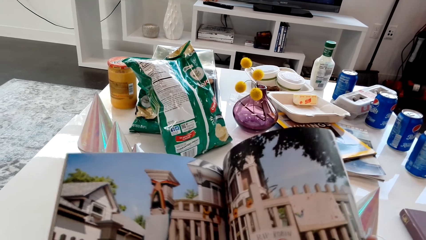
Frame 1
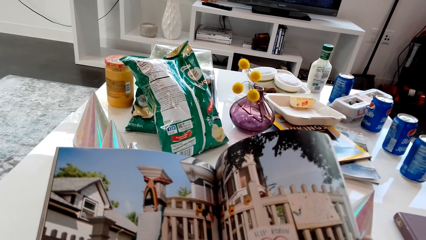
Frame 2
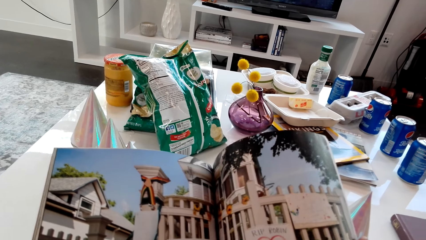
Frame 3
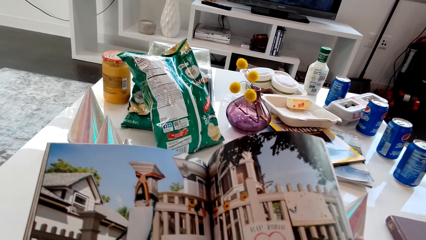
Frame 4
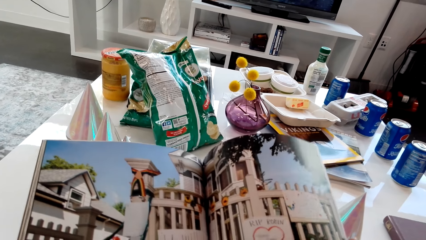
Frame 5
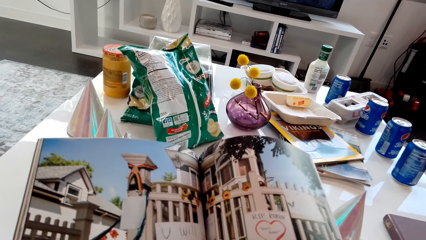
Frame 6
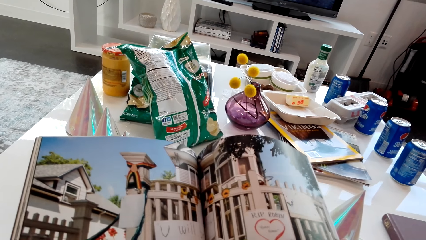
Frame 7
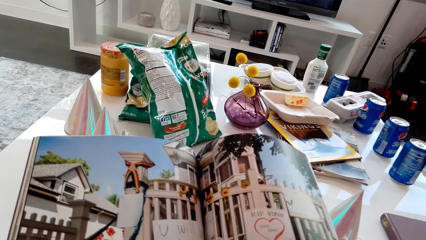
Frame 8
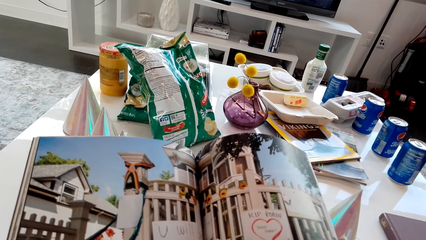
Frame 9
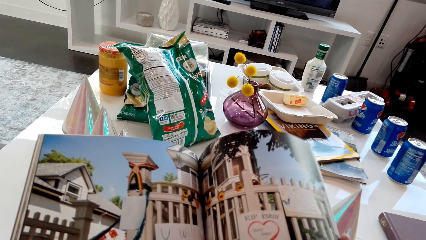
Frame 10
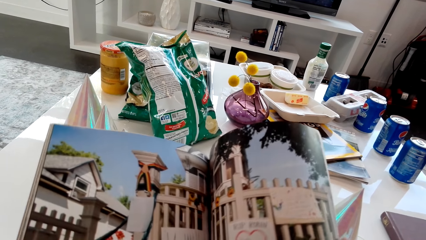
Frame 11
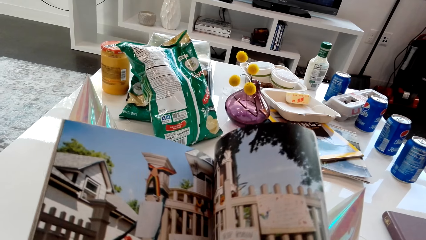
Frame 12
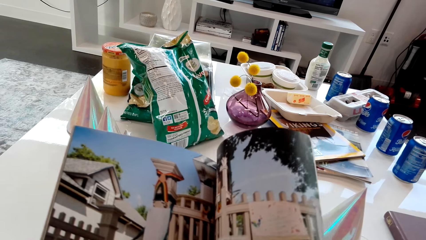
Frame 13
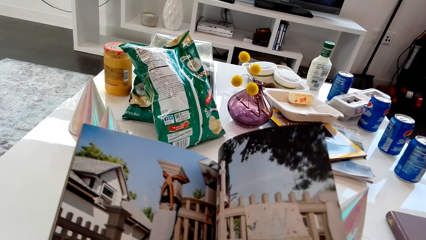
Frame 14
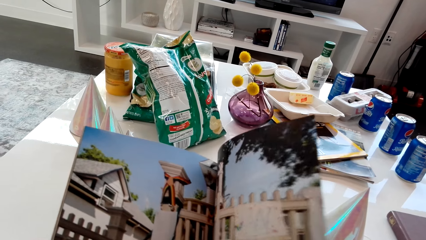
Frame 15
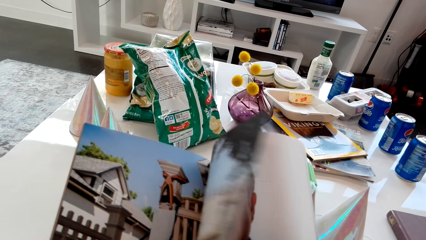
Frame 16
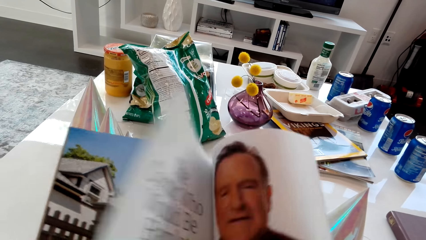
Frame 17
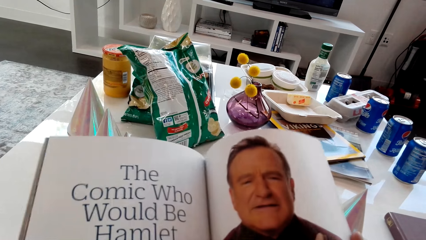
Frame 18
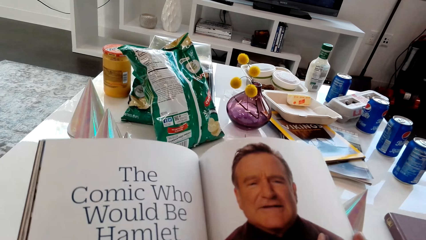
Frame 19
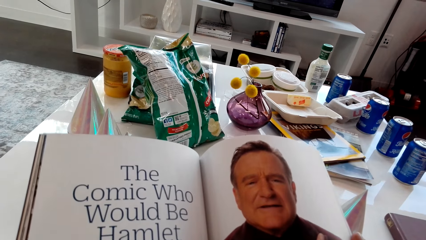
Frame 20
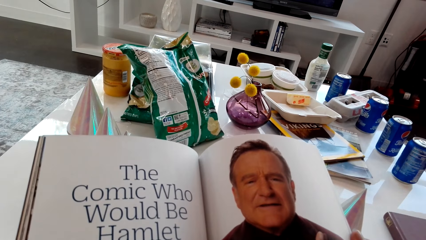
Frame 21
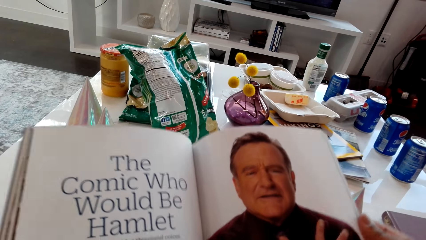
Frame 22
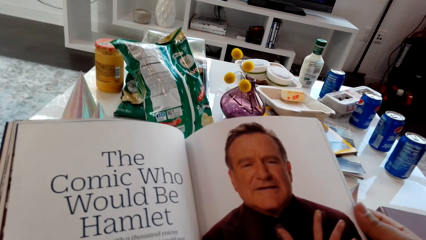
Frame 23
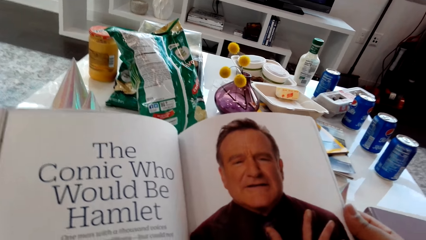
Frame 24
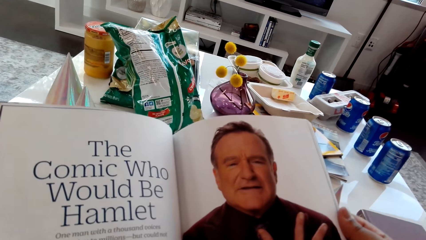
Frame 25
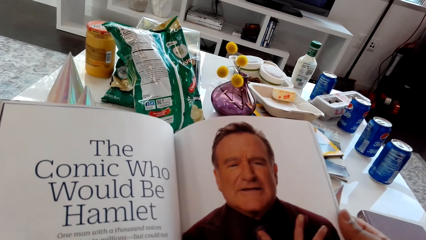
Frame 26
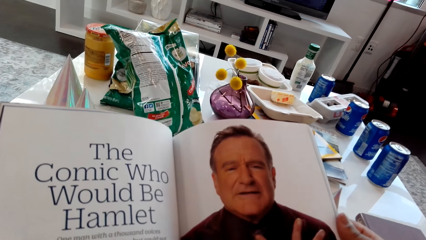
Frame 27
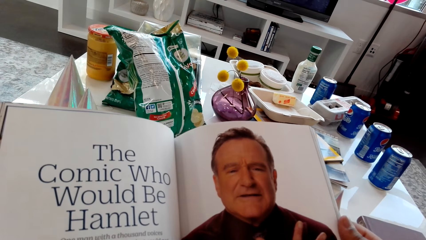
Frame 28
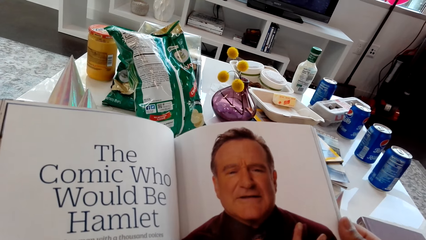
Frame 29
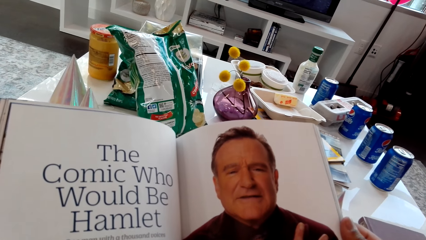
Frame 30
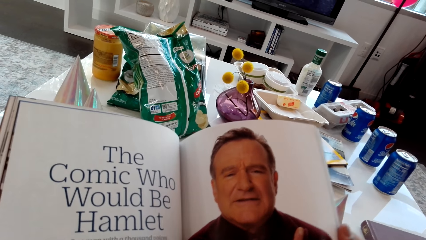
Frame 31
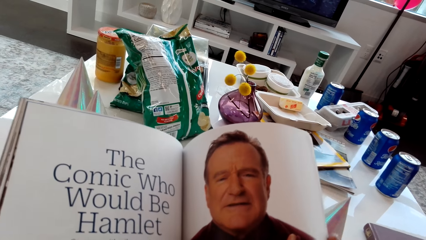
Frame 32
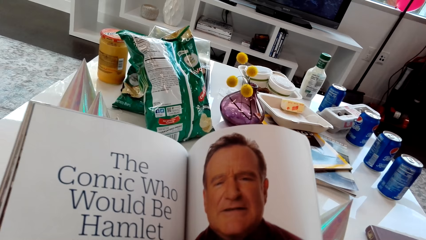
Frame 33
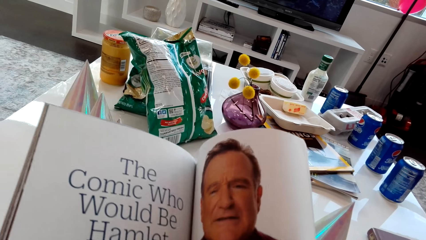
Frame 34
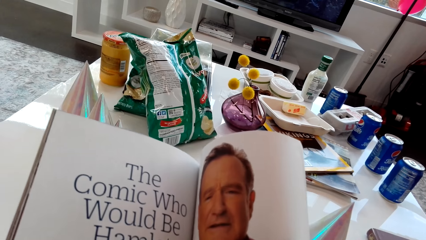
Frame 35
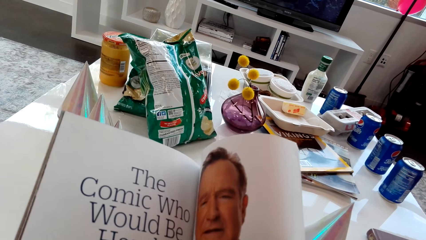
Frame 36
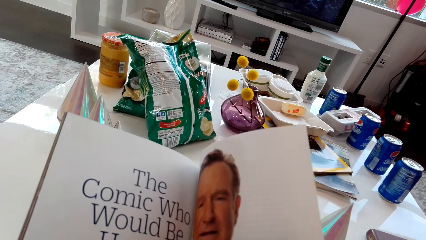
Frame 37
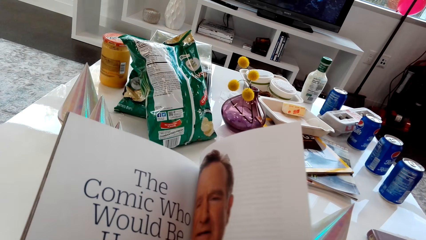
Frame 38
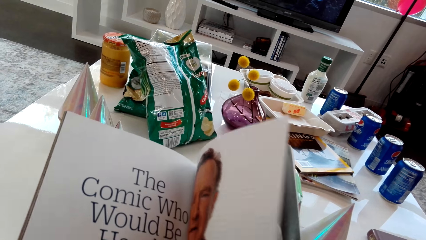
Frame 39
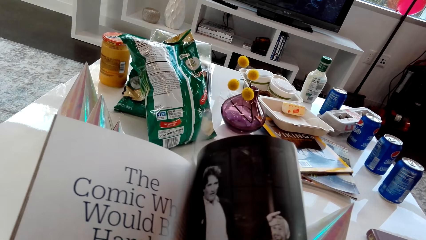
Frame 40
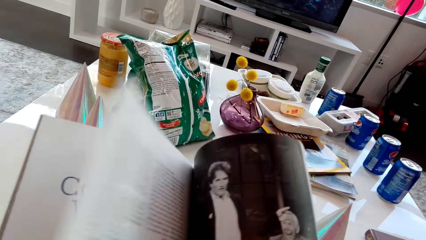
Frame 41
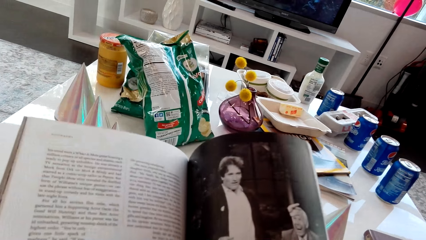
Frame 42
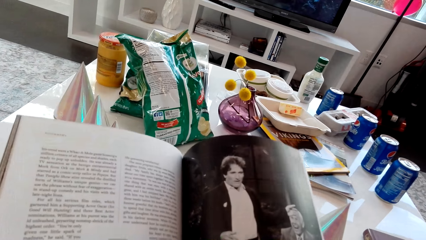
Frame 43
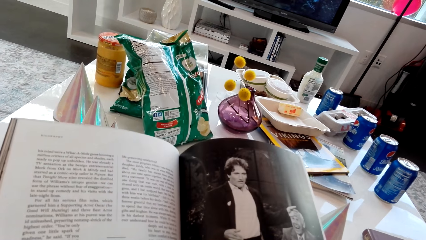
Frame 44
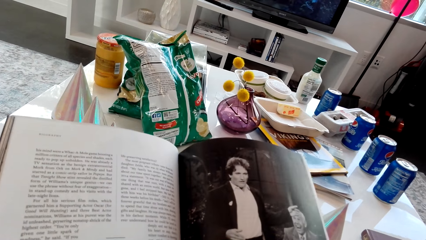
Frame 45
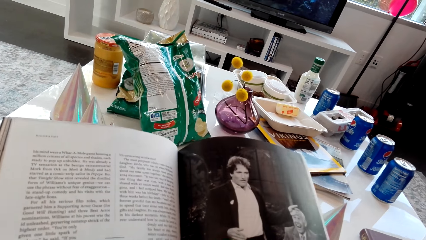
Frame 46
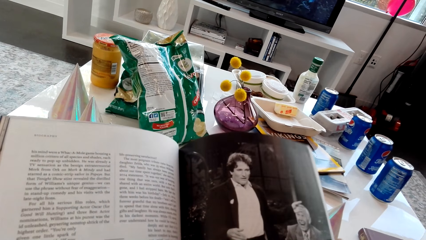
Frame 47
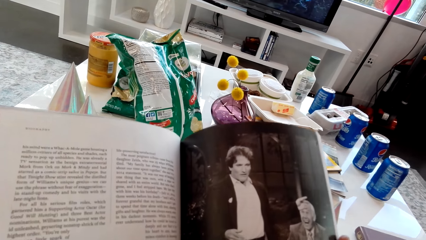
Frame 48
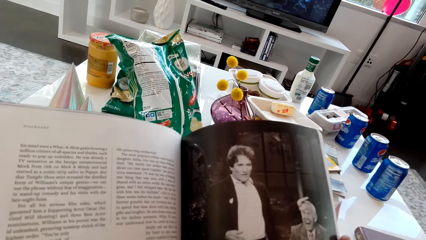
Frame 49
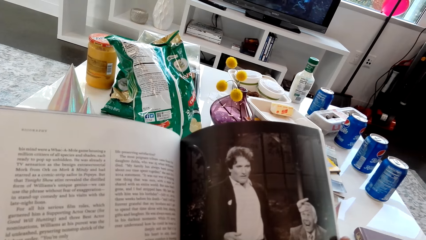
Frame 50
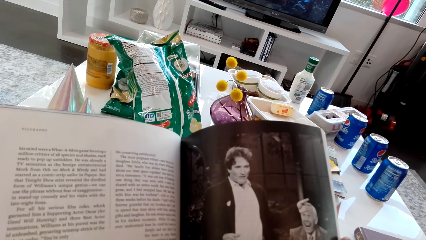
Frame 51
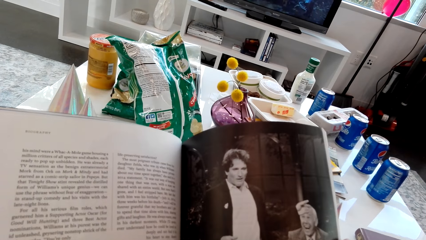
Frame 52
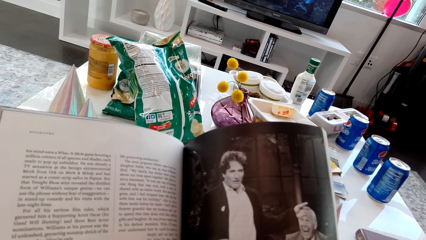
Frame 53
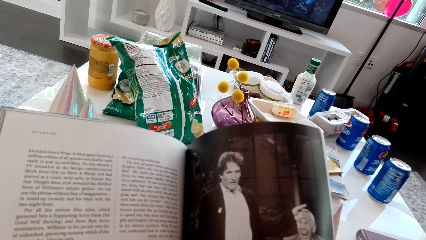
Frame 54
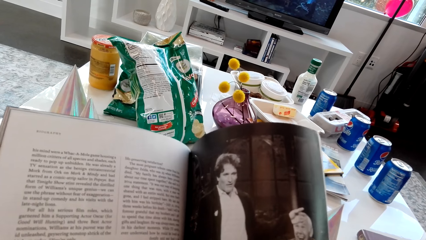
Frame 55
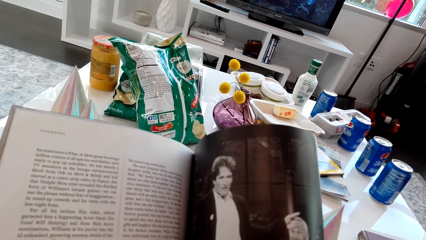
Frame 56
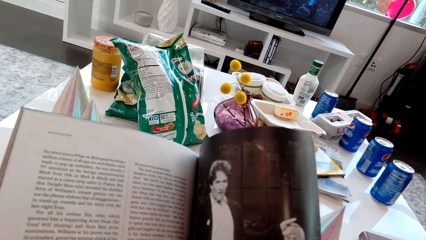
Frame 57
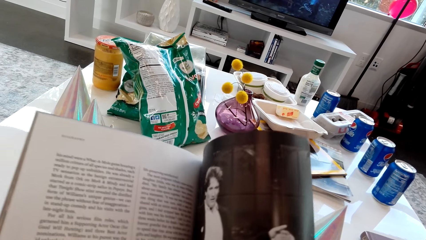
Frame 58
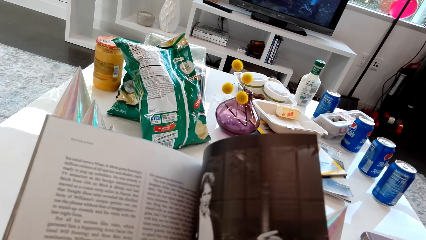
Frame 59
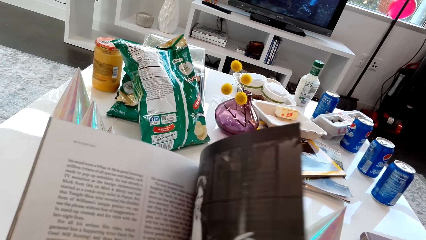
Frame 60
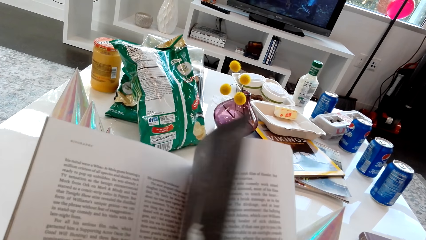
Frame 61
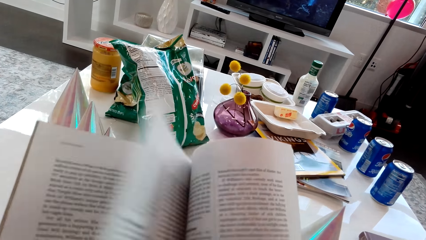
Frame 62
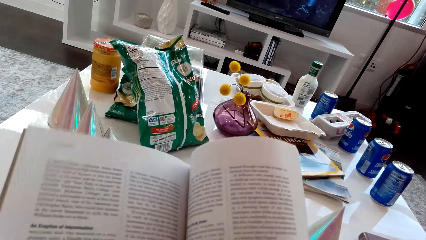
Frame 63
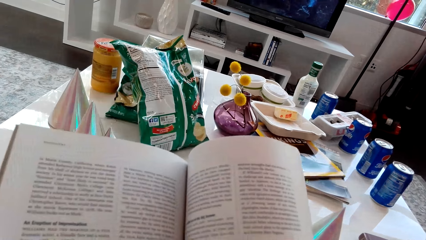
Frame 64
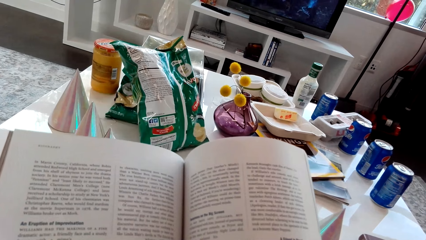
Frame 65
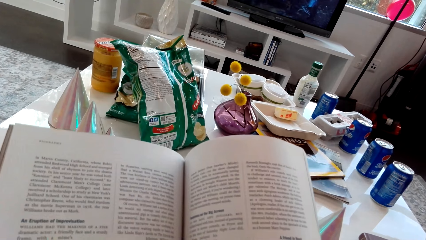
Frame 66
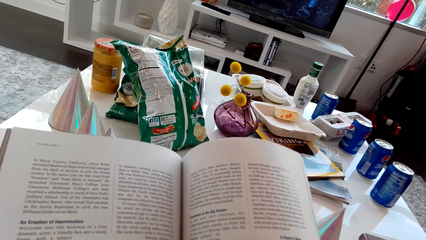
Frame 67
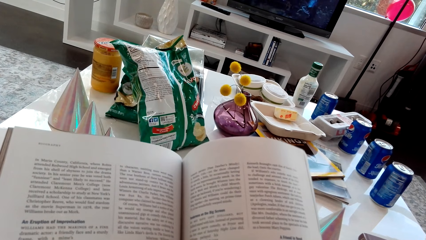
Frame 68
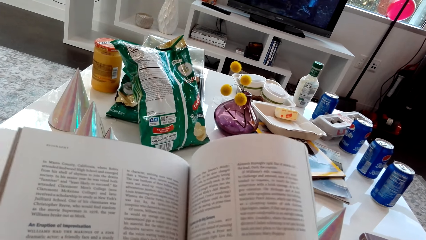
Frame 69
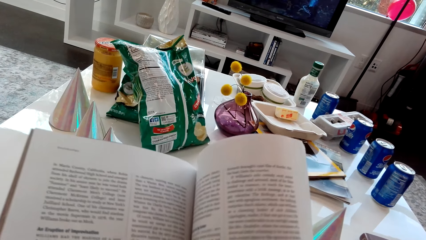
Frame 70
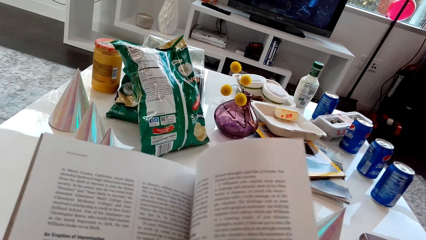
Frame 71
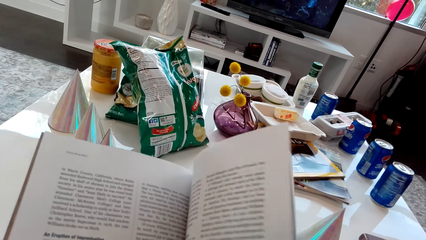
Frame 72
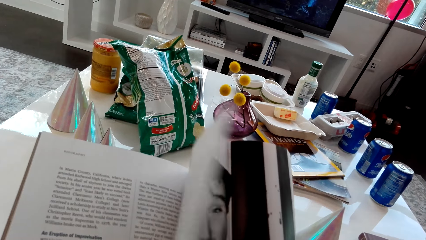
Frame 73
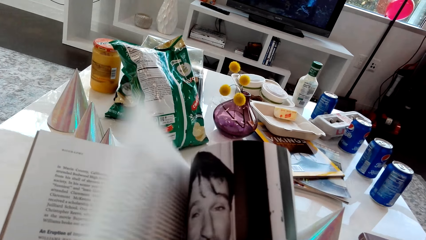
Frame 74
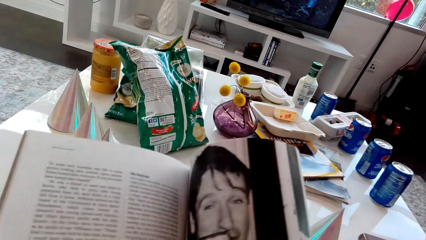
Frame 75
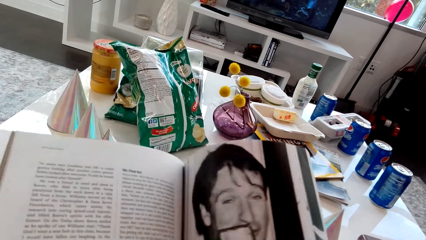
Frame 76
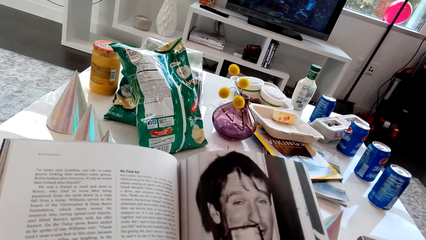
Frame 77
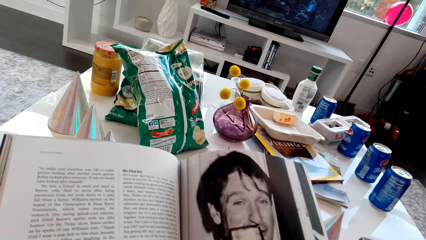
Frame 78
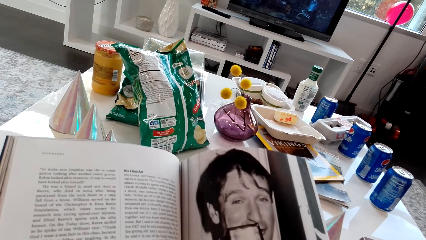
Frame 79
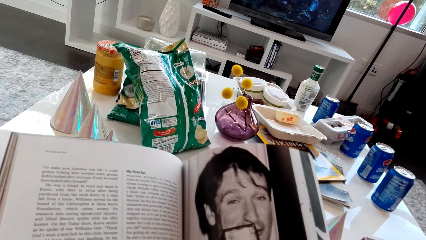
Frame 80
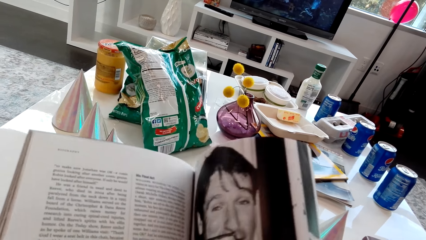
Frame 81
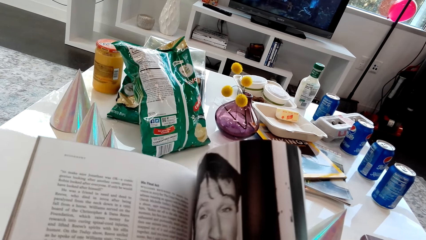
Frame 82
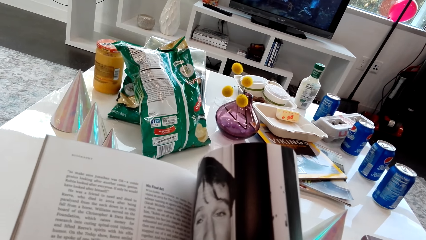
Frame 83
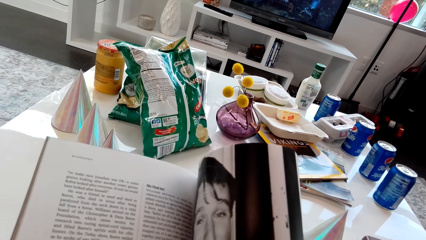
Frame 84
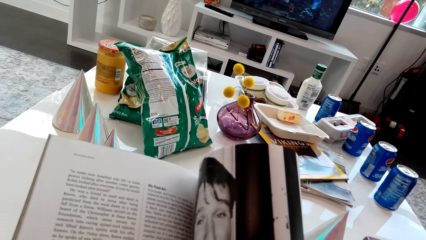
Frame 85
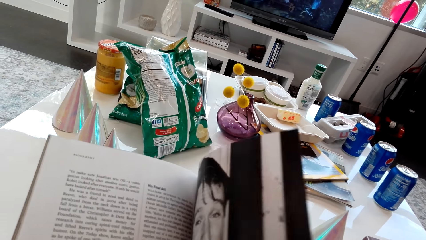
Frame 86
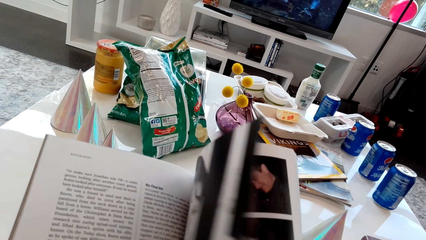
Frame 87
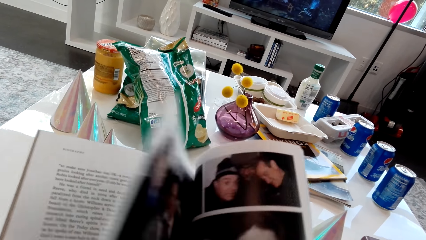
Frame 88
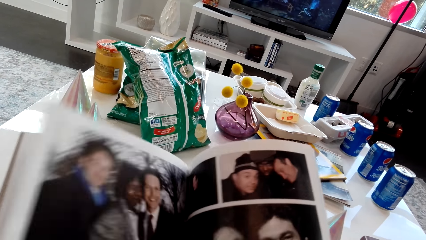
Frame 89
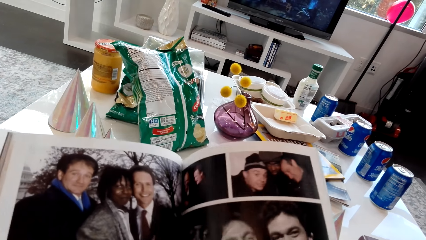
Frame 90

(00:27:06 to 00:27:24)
The camera wearer flips a page of a magazine. They look at the magazine. They flip a page of the magazine. They look at the magazine. They flip a page of the magazine. They look at the magazine. They flip a page of the magazine. They look at the magazine. They flip a page of the magazine.
